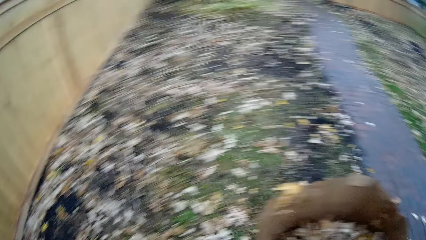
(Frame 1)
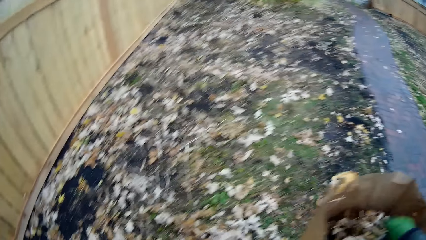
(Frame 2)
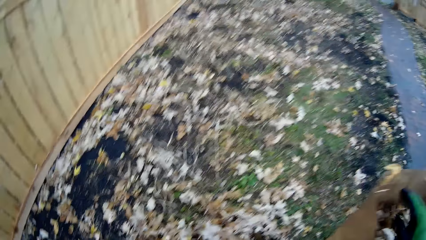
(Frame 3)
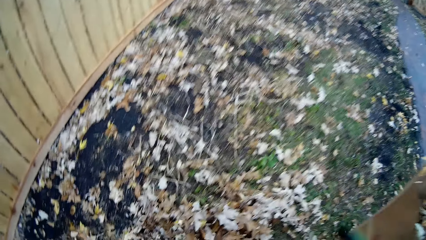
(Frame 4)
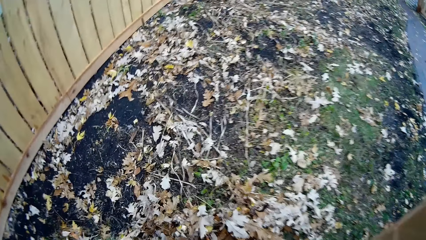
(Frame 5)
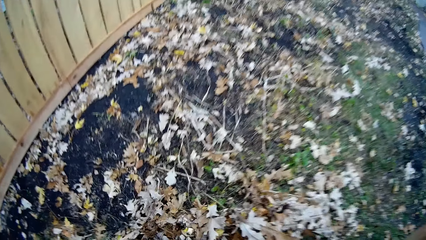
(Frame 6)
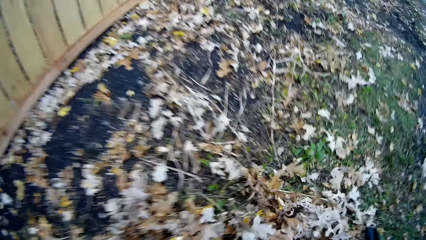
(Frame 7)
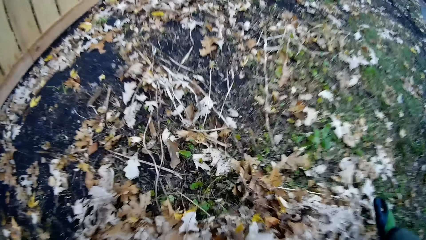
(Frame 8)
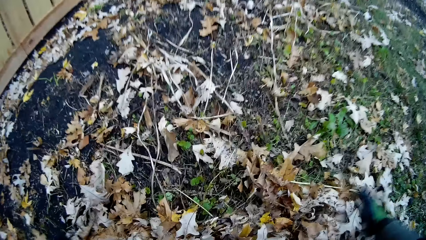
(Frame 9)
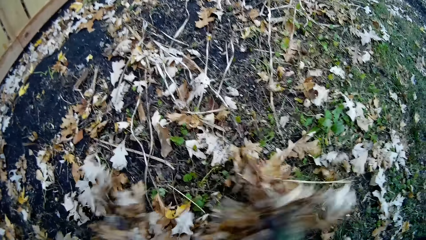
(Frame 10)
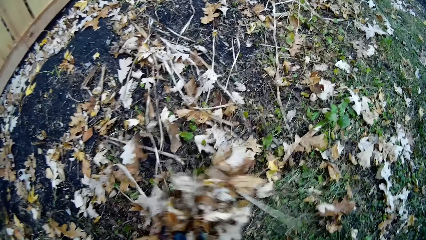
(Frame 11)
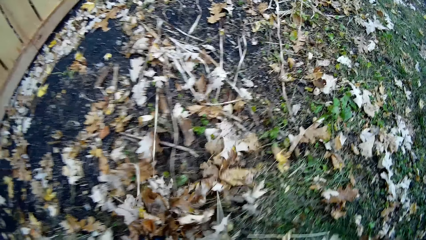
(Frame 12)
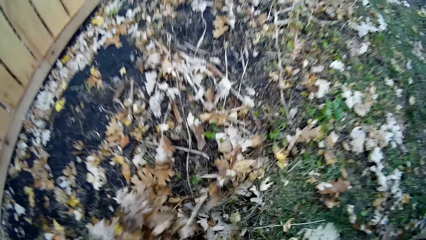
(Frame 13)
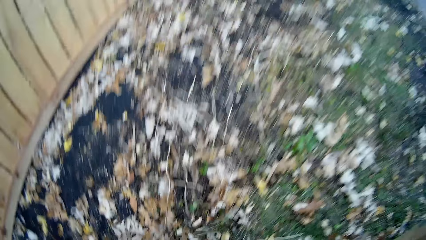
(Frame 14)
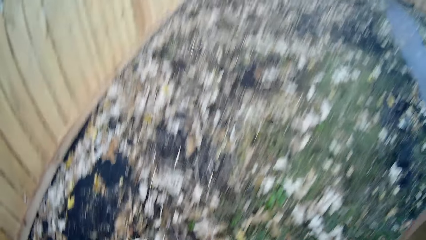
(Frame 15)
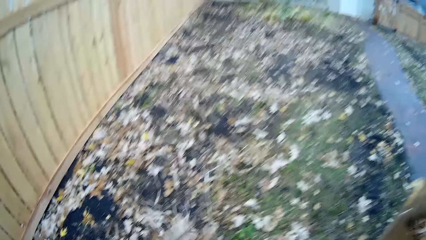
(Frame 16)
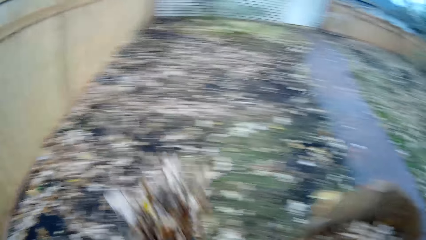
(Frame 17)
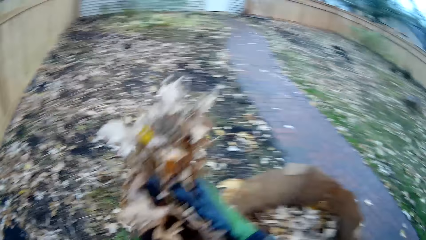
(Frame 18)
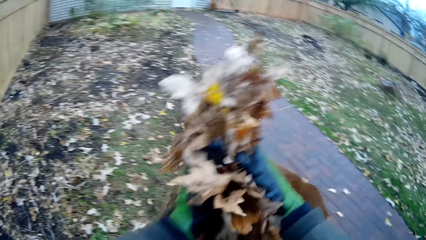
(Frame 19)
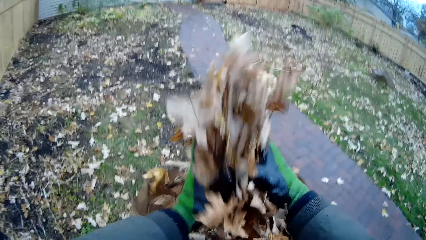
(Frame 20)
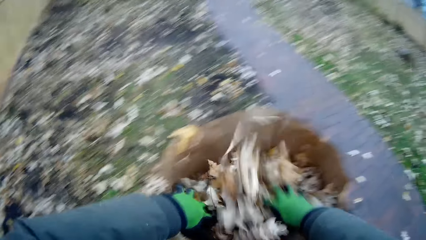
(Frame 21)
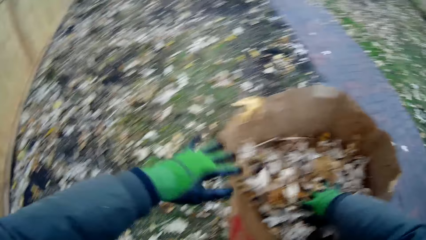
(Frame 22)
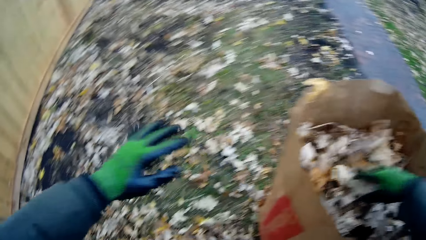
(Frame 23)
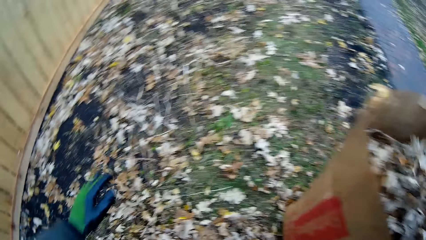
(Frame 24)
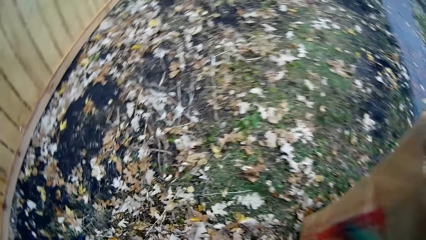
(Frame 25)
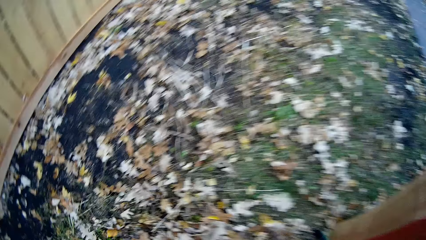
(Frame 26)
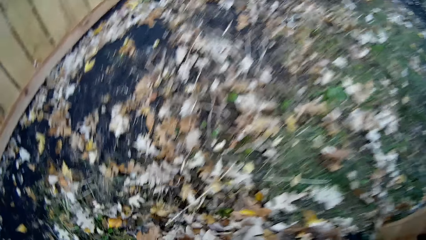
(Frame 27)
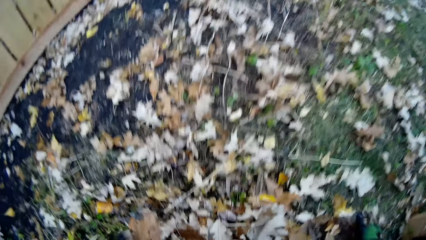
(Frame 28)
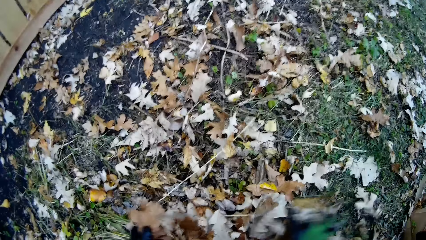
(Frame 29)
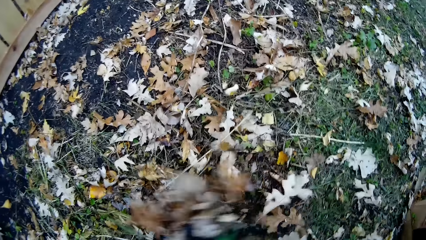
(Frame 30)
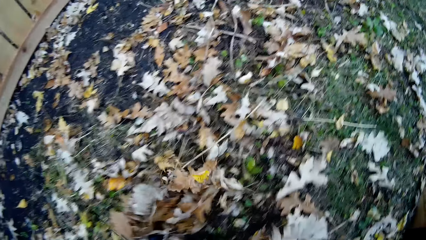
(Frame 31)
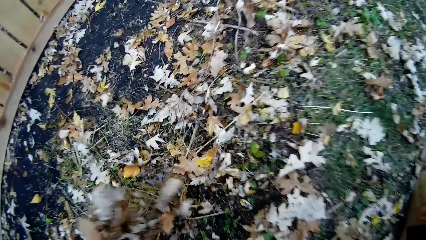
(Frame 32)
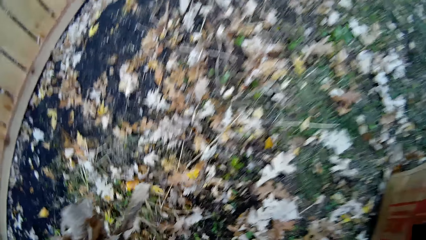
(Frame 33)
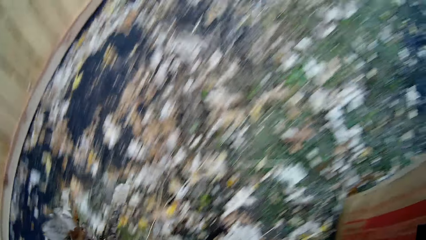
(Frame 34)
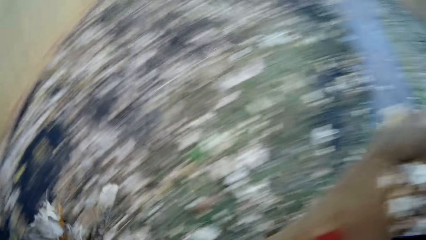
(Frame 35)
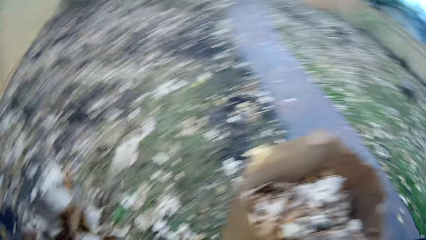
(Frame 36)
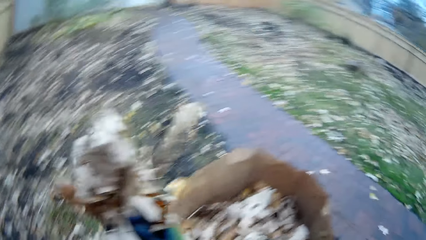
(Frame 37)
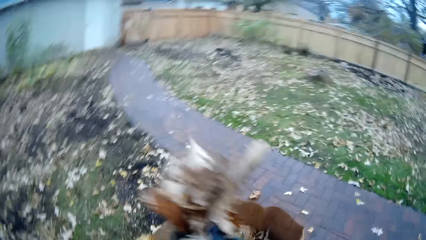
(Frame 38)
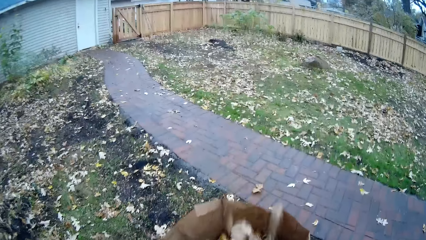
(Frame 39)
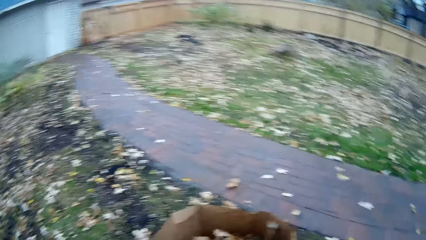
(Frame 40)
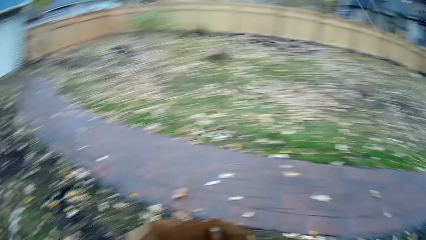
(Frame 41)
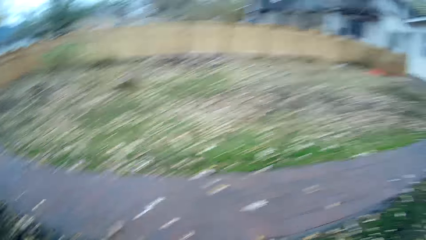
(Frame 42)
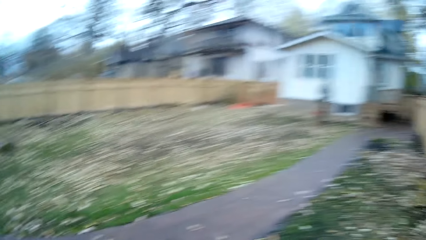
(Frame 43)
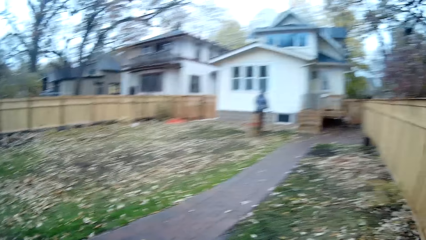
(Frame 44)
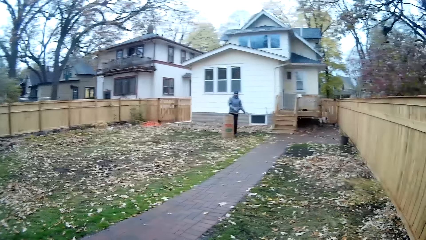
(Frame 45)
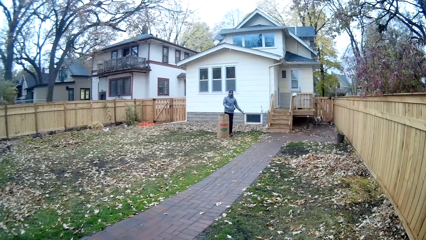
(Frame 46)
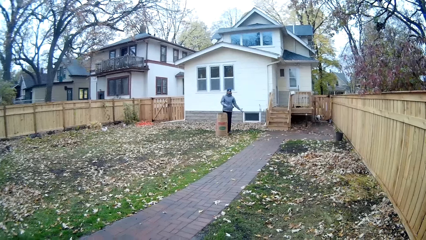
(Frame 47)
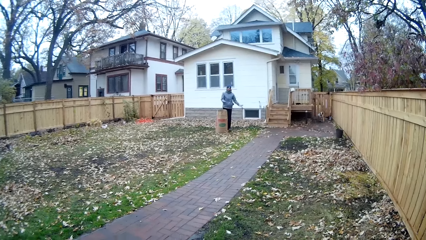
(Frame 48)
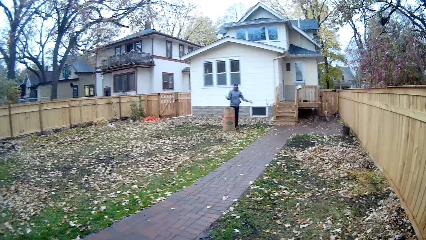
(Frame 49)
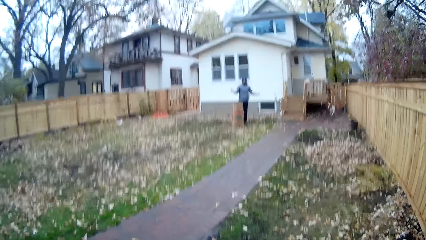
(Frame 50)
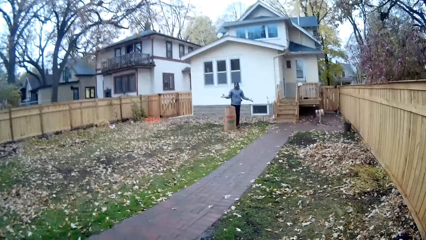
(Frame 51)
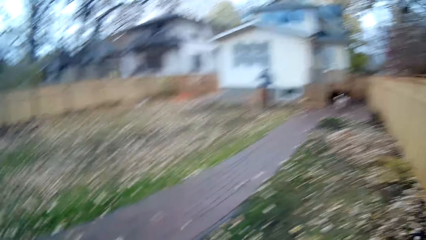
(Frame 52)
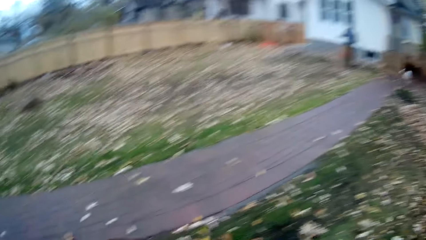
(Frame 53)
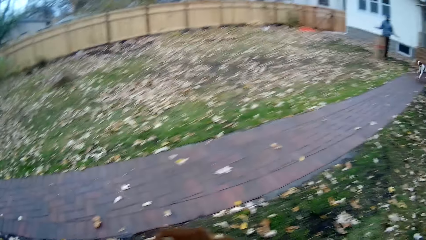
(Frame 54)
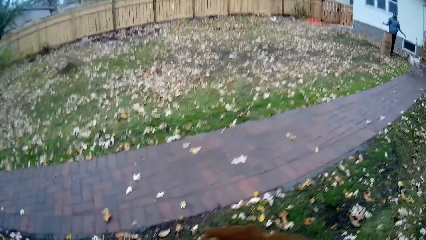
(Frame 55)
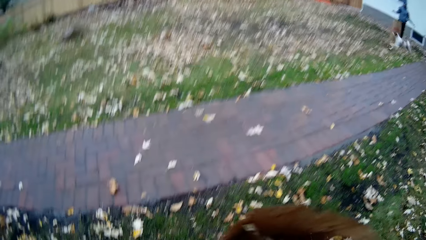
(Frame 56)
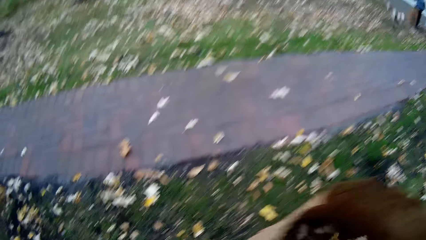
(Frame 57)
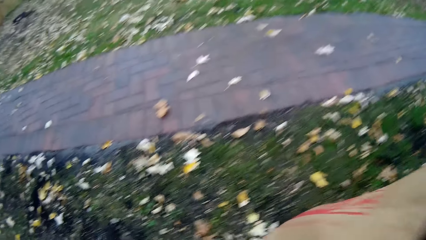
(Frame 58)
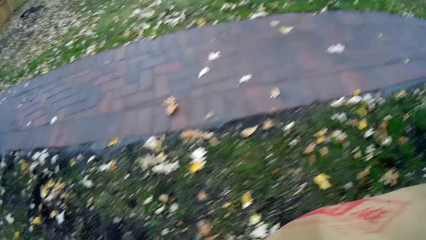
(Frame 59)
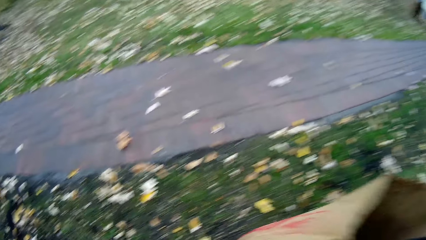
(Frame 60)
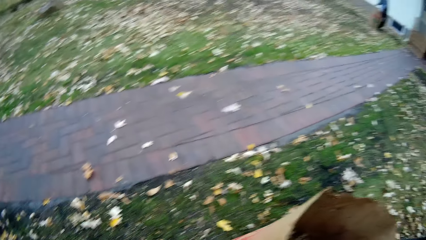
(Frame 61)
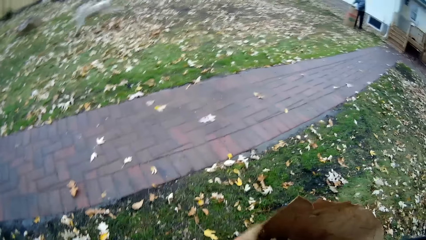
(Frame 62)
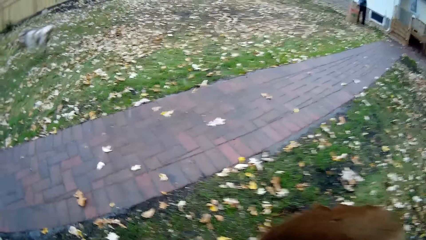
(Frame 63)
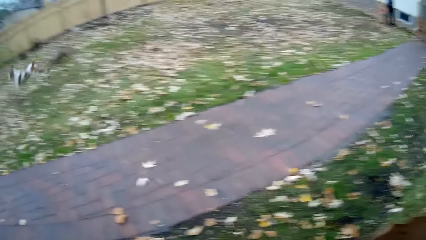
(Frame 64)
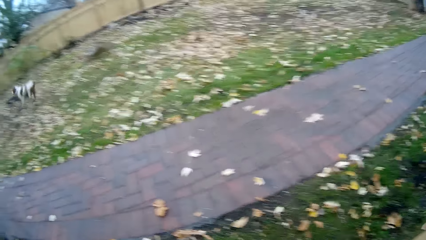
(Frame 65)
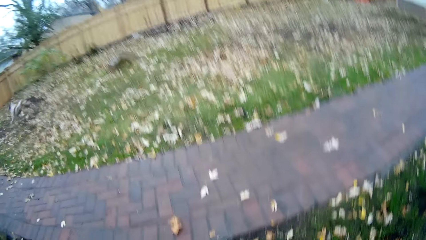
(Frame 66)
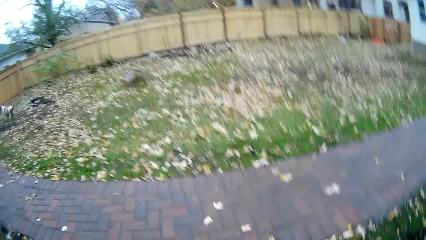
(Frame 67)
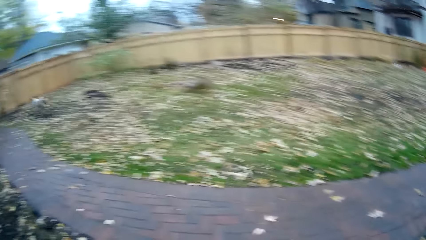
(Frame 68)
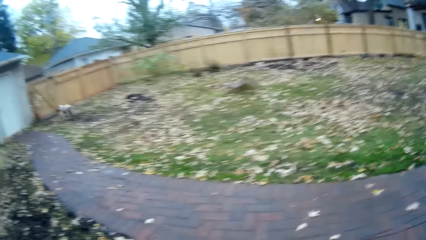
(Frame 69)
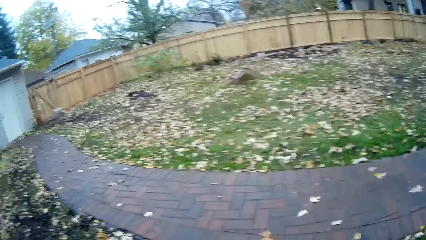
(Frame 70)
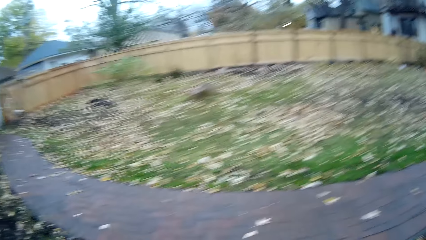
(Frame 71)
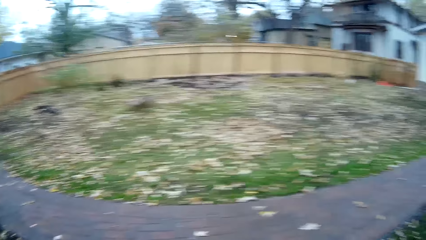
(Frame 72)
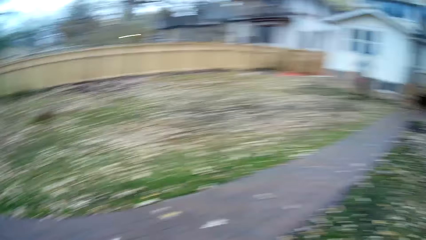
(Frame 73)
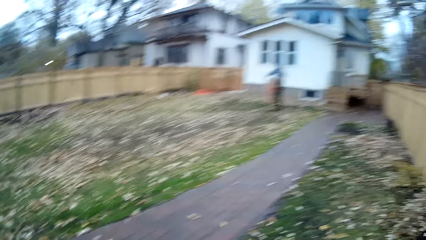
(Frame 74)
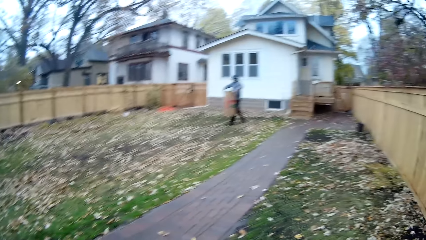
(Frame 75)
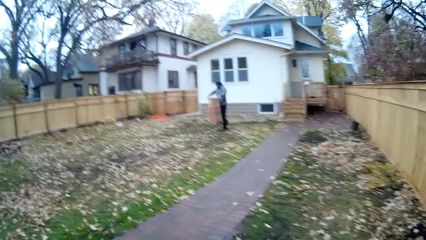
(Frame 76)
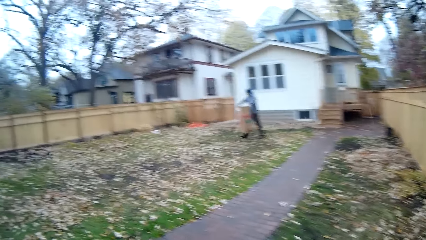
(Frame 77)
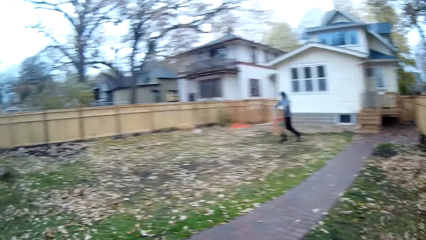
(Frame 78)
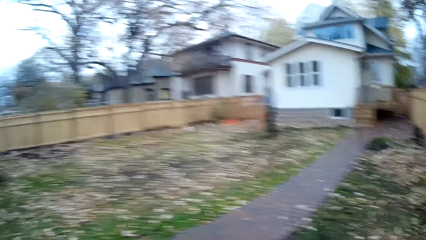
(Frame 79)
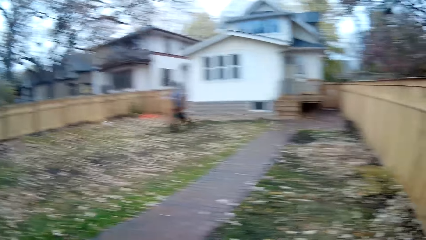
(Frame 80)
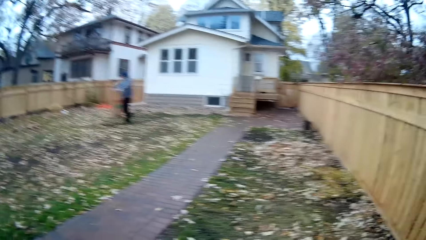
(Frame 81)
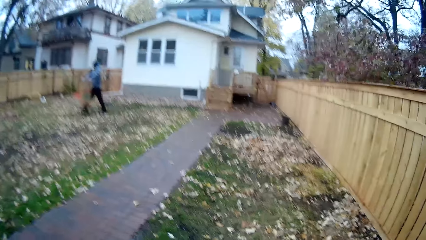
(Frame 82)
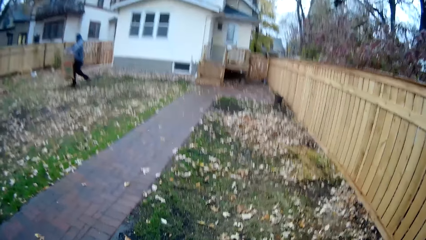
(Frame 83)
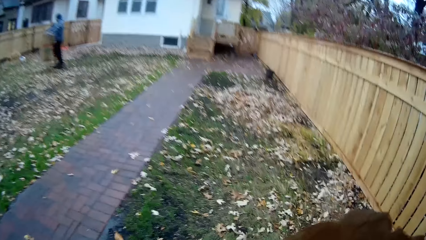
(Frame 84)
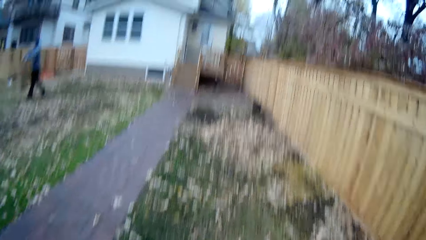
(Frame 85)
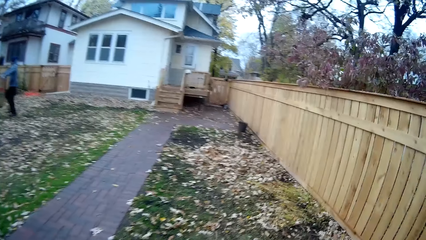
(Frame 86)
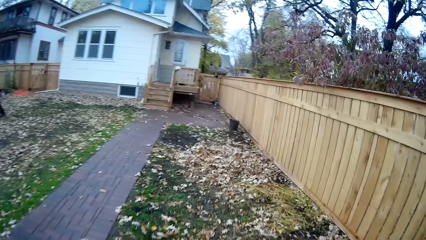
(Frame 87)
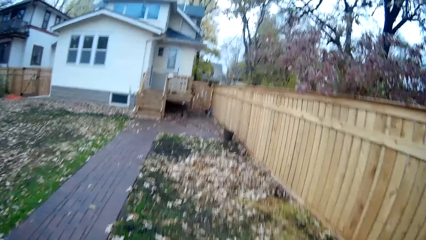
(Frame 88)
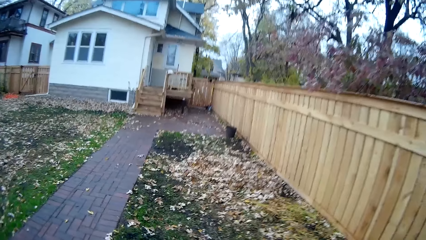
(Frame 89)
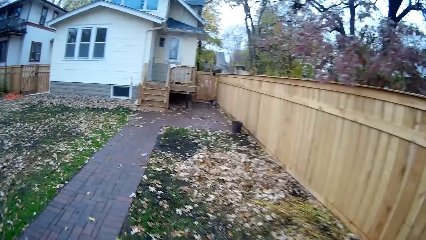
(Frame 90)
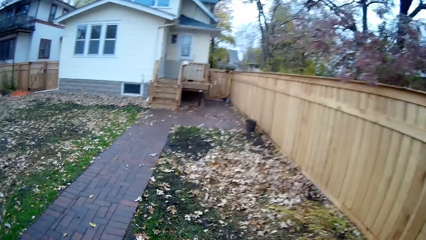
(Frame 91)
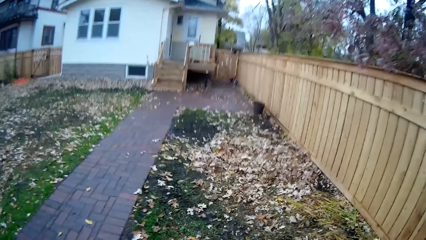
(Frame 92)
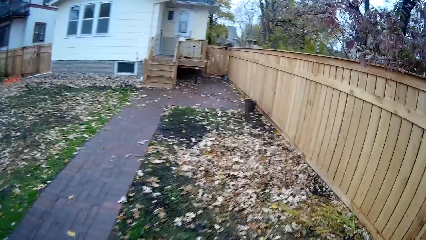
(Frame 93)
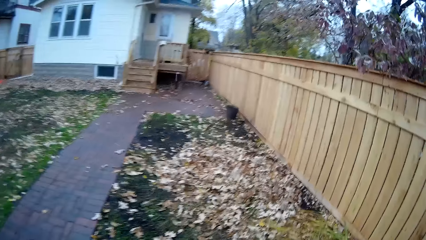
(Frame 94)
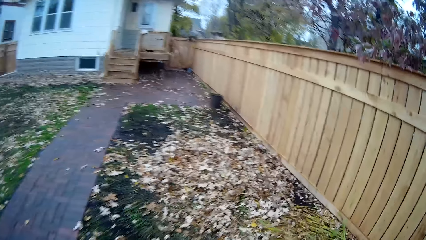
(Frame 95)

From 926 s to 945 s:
The camera wearer picks up debris from the floor with both hands. They put the debris in the paper bag with both hands. They pick up debris from the floor with both hands. They put the debris in the paper bag with both hands. They look around the field. They interact with a man. They look around the field. They walk around the field.
